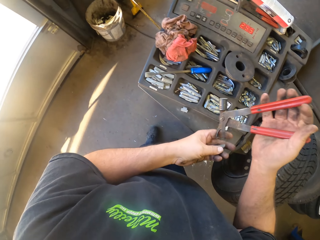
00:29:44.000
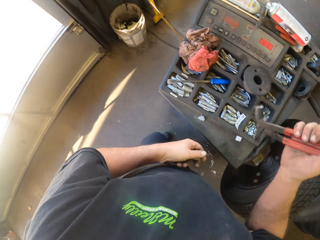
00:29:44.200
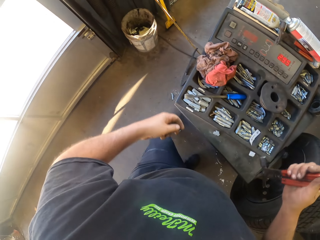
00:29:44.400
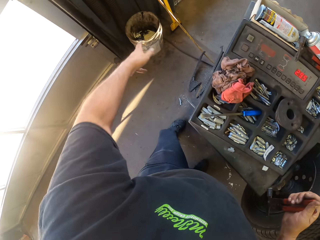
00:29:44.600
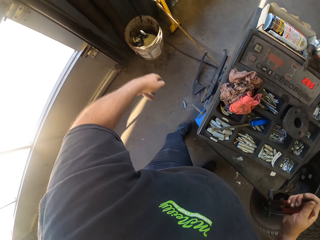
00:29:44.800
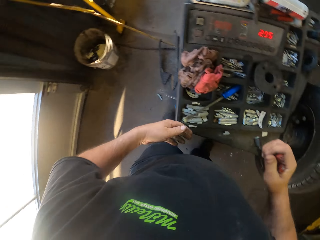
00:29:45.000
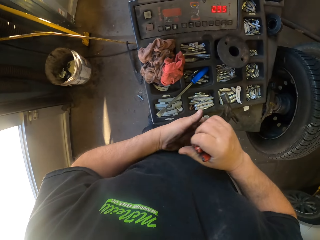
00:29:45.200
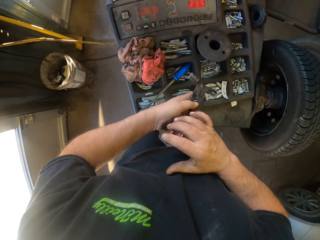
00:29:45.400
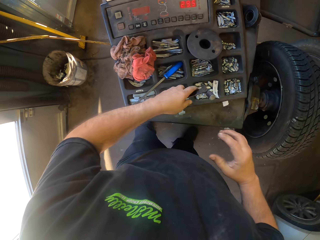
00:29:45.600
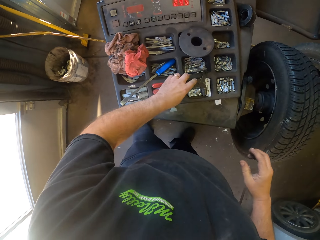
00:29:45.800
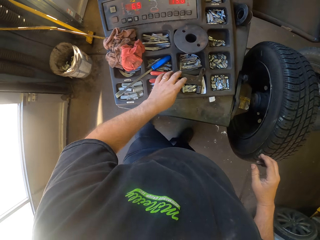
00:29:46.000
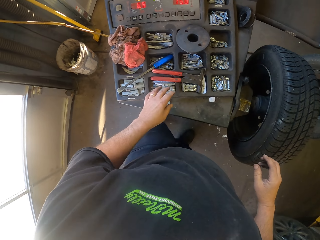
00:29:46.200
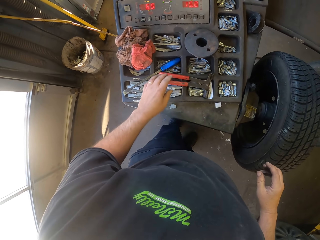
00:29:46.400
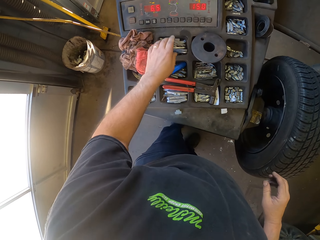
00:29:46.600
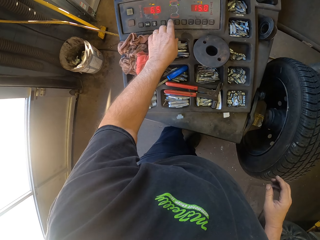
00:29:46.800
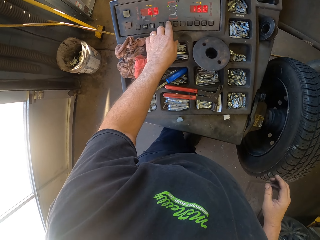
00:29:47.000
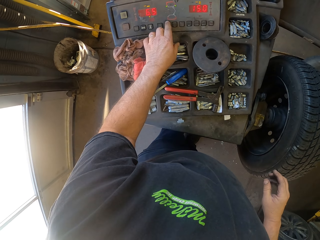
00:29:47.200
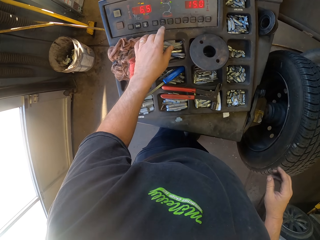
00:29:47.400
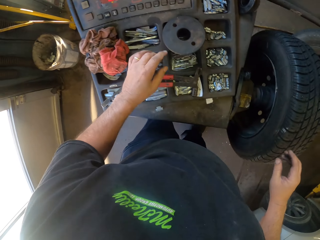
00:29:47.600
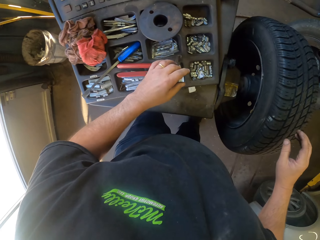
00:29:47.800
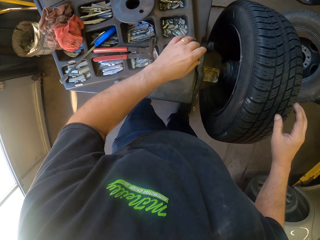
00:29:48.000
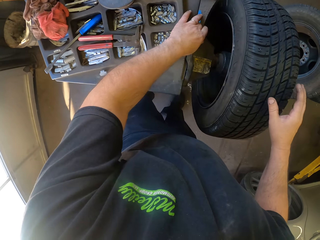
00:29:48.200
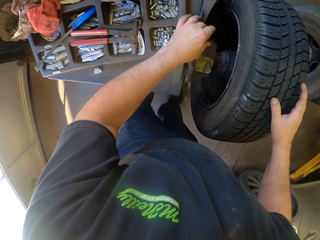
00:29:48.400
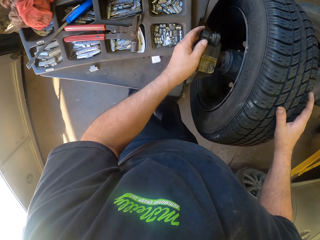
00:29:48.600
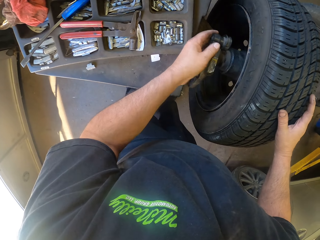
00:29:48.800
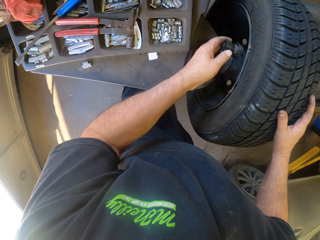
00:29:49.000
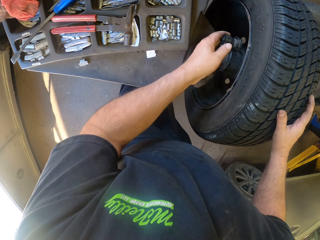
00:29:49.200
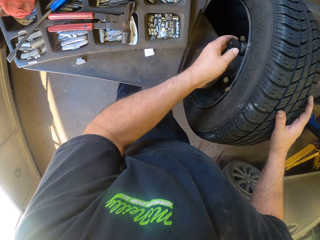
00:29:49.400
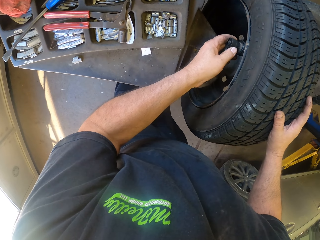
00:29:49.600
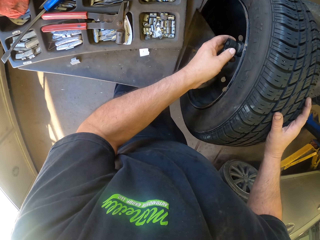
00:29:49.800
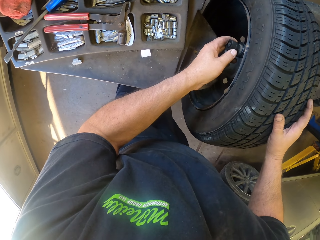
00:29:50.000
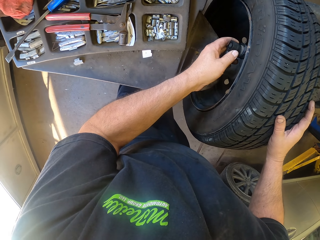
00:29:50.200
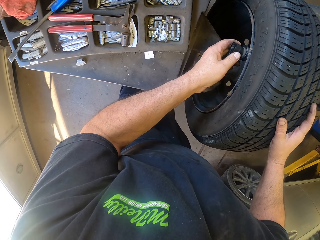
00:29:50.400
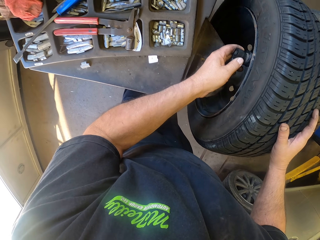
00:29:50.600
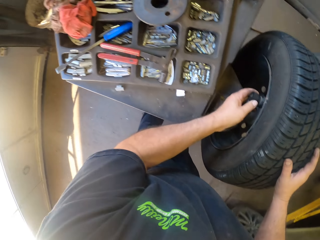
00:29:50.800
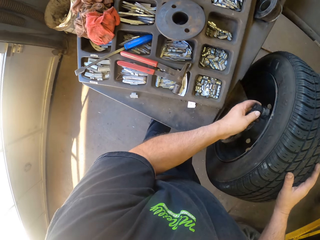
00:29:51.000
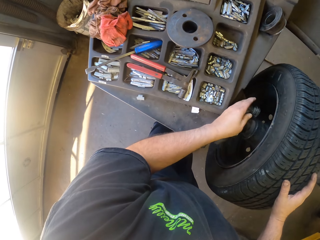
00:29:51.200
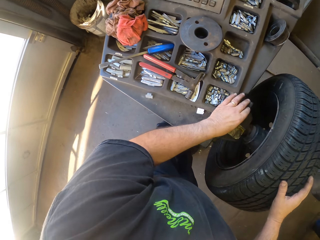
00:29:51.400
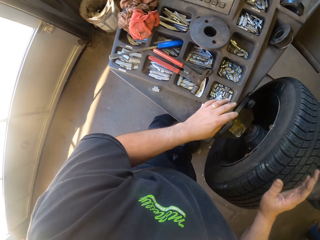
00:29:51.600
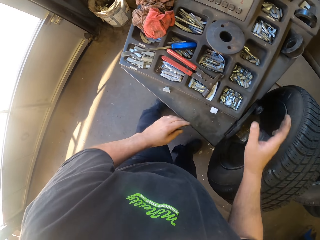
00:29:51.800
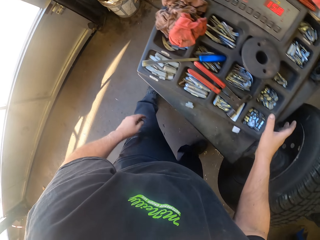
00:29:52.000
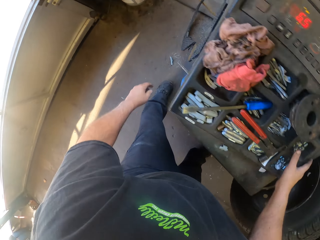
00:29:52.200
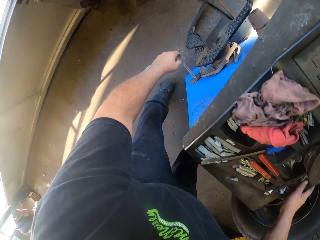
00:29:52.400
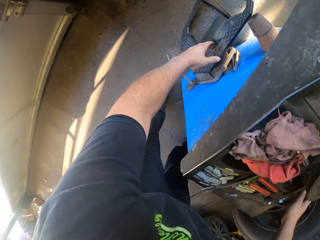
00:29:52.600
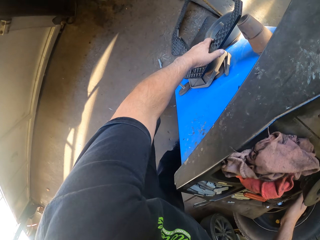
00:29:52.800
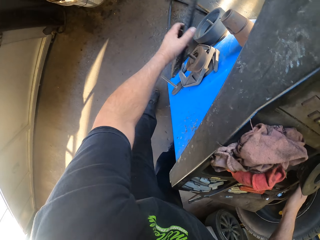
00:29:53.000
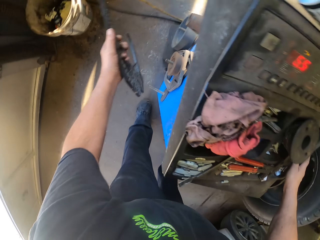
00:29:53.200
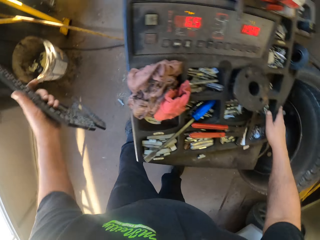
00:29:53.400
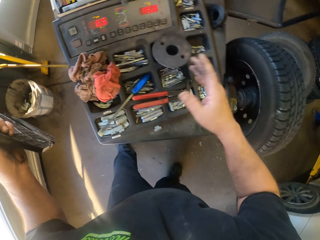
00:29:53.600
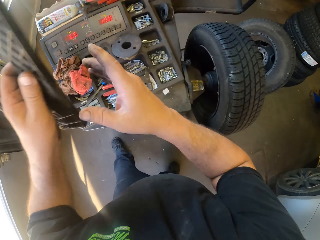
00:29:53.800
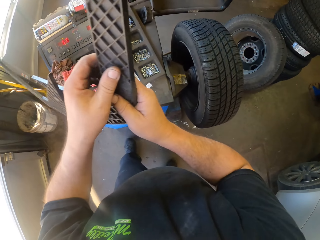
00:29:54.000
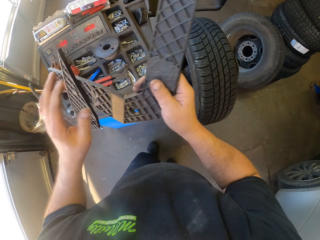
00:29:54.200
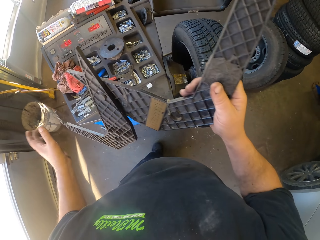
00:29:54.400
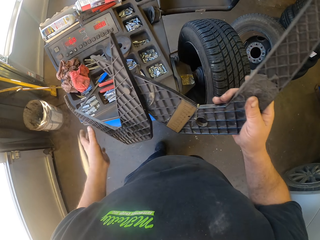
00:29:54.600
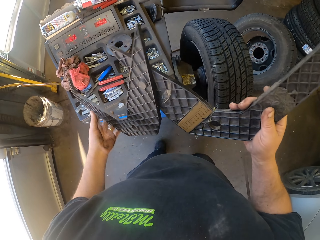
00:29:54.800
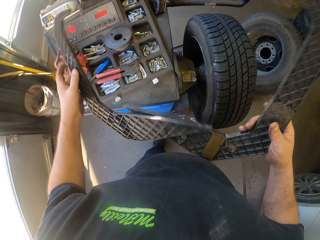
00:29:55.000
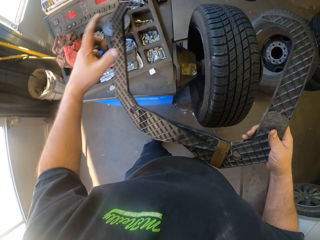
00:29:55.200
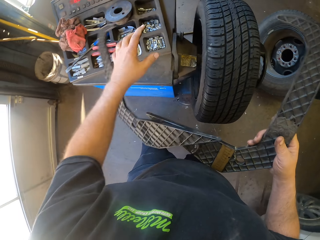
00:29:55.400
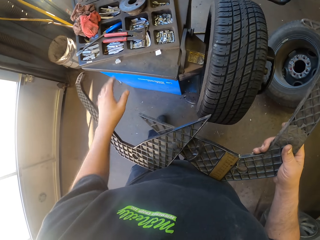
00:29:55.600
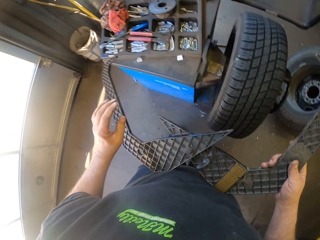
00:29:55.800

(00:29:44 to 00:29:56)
The camera wearer picks up the tire balancer on the spanner. They throw the tire balancer in the trash bin. They put the spanner on the metal. They dial a button on the metal. They insert a pipe in the rim. They pick up a ruler on the floor.

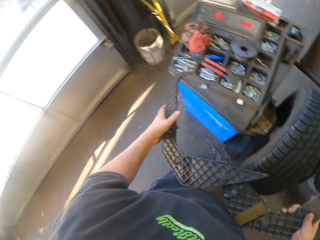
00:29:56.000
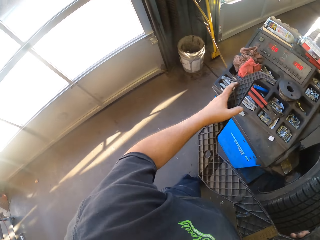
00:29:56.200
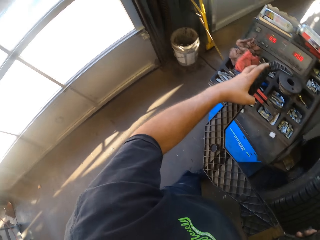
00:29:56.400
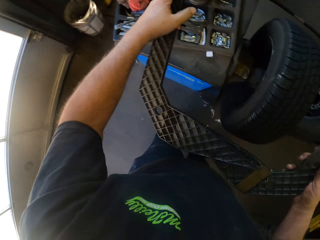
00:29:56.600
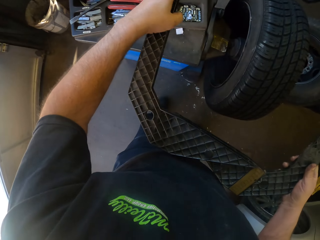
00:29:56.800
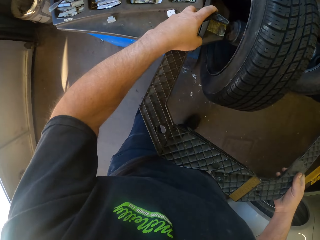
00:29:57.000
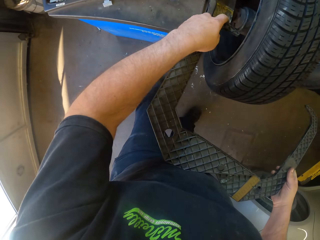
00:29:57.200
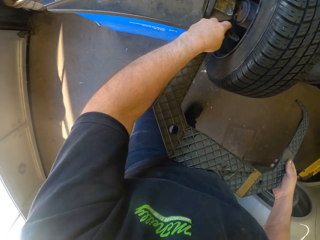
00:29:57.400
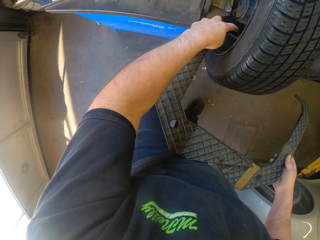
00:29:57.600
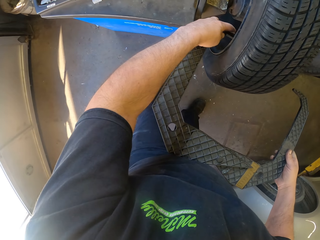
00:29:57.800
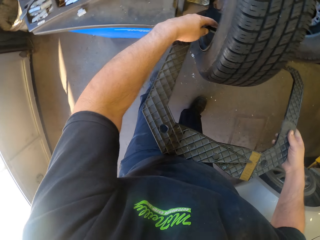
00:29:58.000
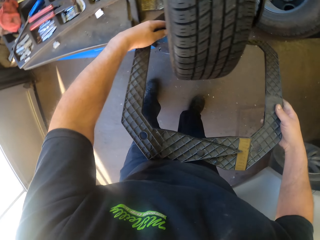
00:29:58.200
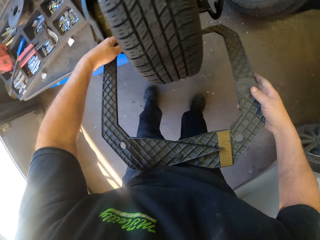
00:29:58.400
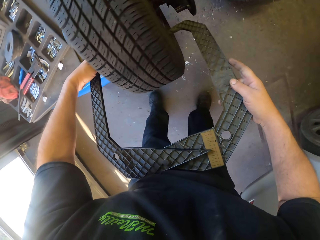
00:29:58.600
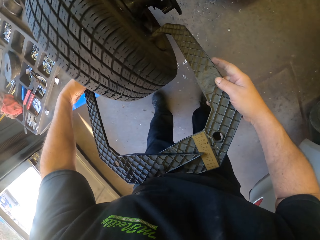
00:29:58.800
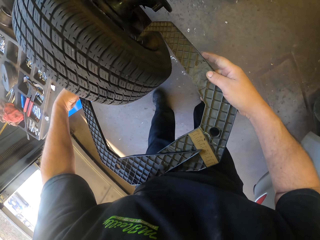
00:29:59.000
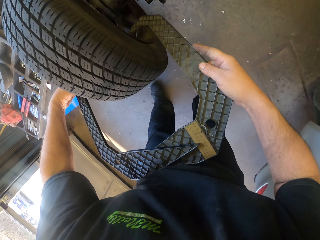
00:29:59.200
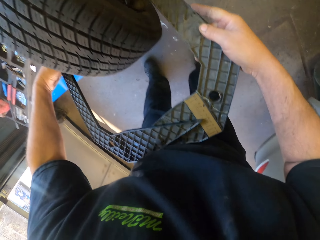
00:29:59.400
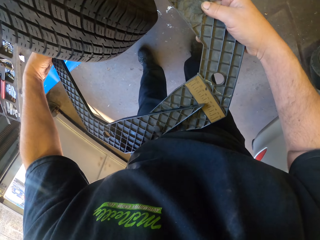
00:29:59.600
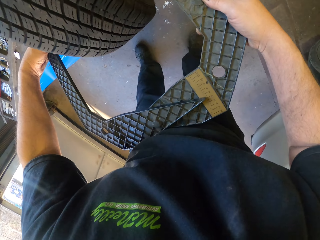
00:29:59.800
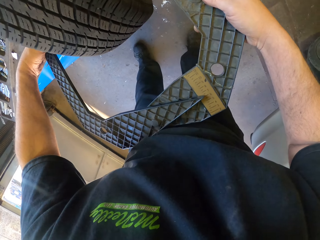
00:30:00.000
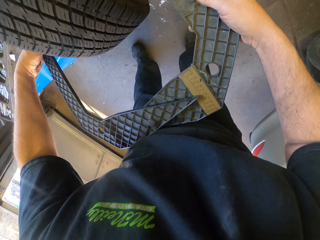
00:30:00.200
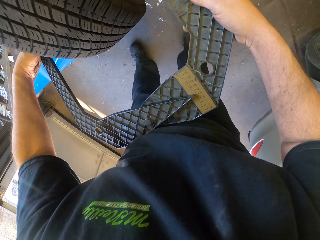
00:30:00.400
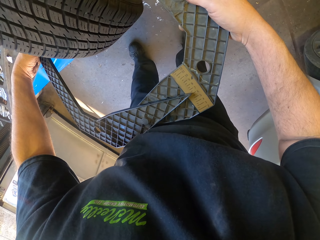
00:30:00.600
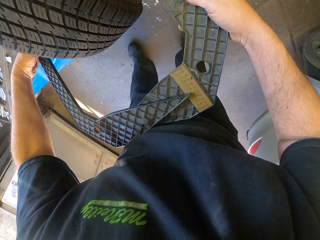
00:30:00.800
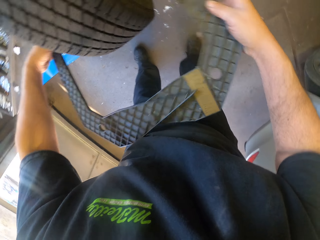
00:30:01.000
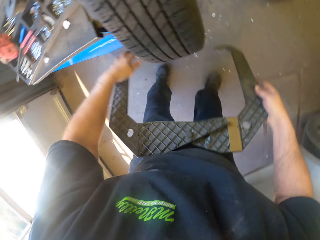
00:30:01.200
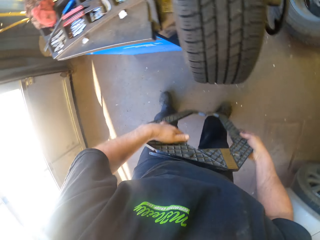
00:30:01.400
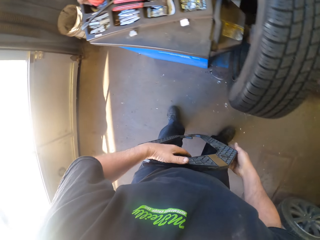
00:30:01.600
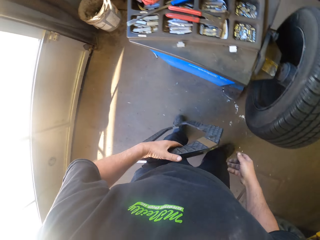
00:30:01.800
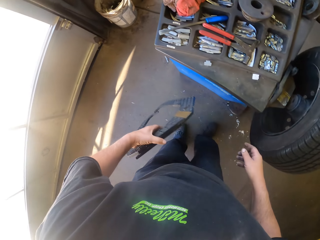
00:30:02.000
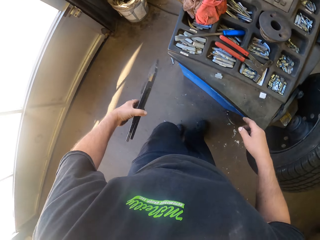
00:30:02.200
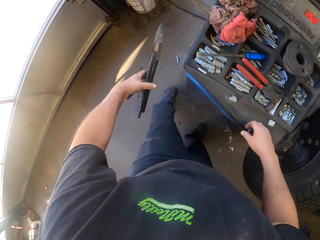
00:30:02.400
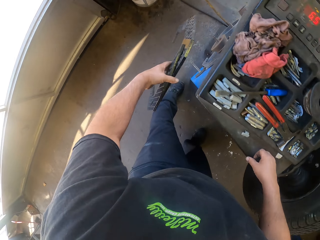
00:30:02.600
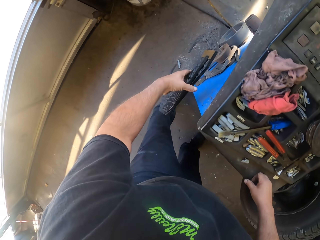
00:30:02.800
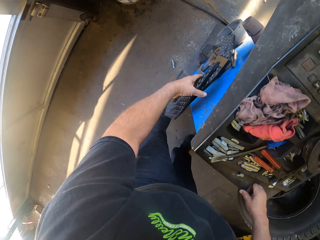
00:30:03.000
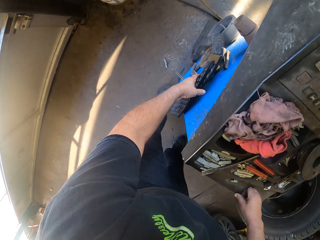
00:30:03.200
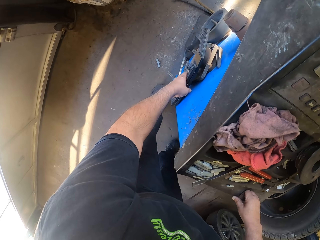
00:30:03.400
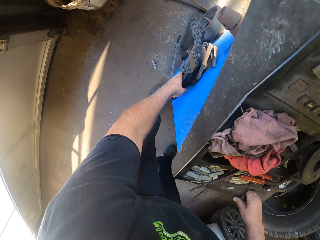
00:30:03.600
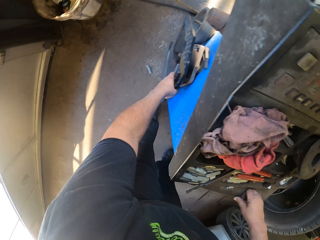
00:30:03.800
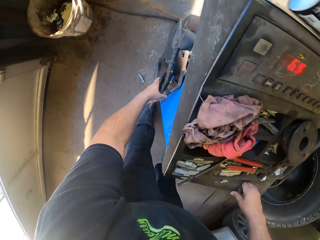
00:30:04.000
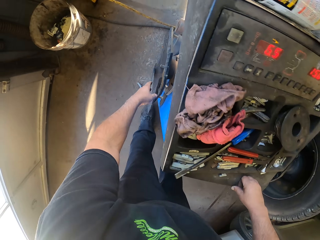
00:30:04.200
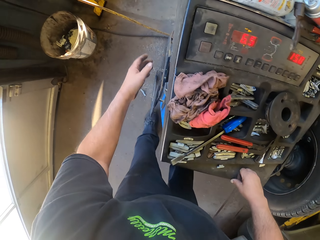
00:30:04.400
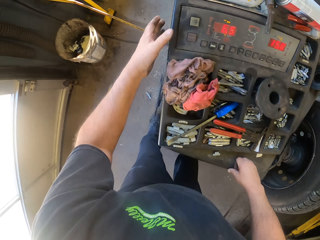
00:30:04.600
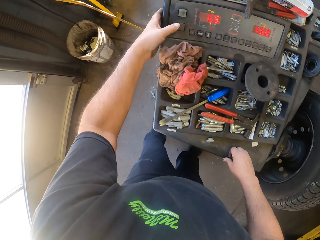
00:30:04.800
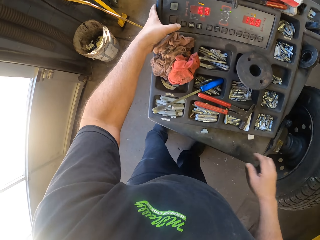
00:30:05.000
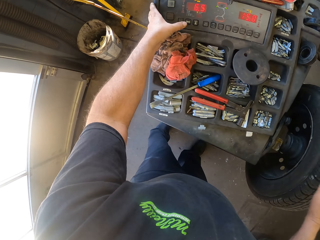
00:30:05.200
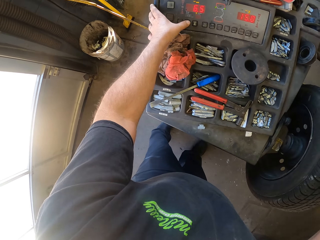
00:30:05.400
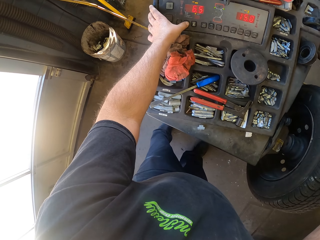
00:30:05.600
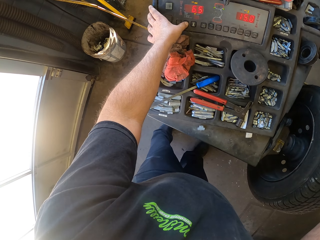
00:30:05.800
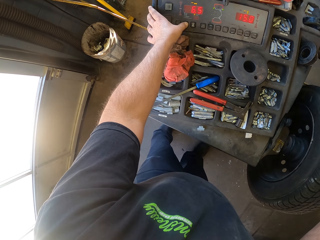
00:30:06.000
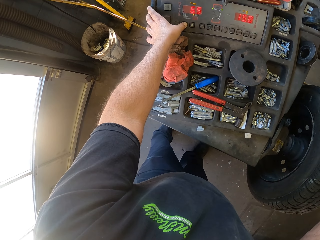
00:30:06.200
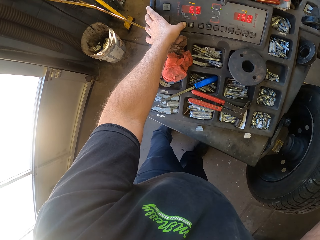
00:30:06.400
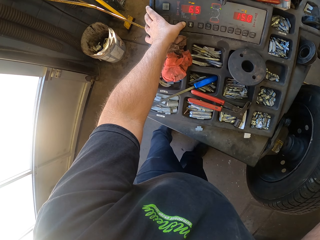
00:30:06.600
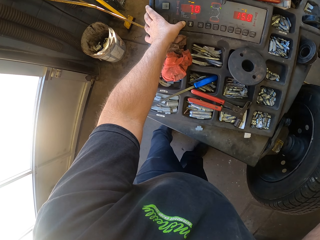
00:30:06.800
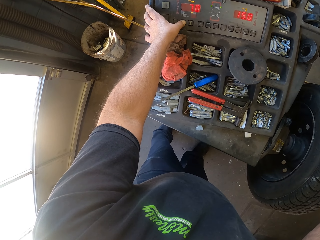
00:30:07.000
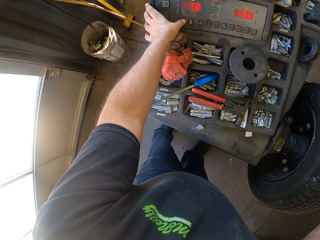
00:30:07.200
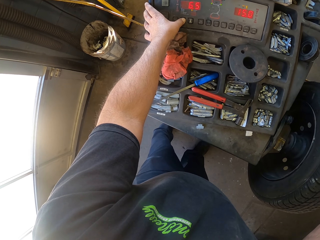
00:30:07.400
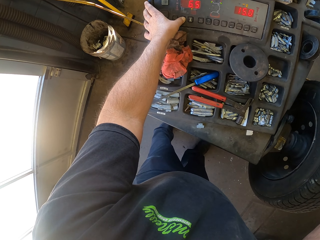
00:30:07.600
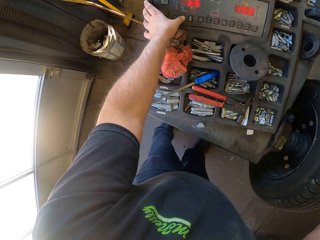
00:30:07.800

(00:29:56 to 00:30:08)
The camera wearer measures the wheel using the ruler. They put the ruler on the floor. They dial a button on the wheel balancer machine.
